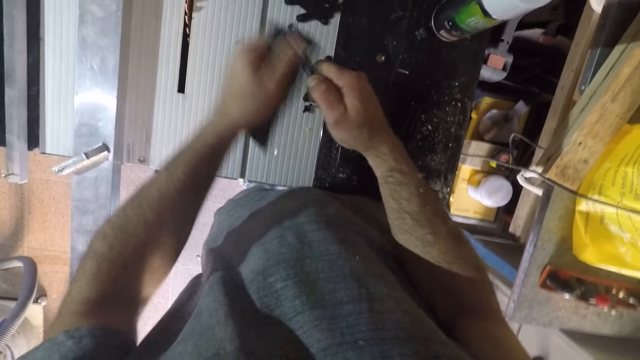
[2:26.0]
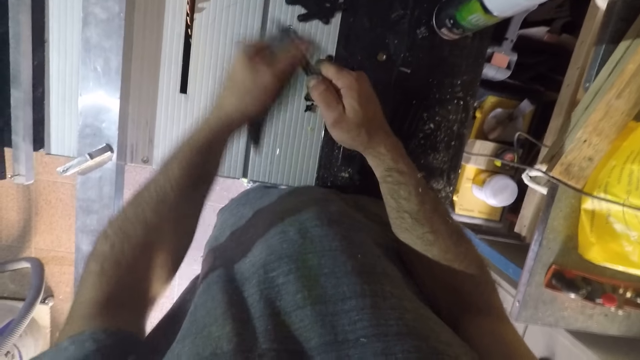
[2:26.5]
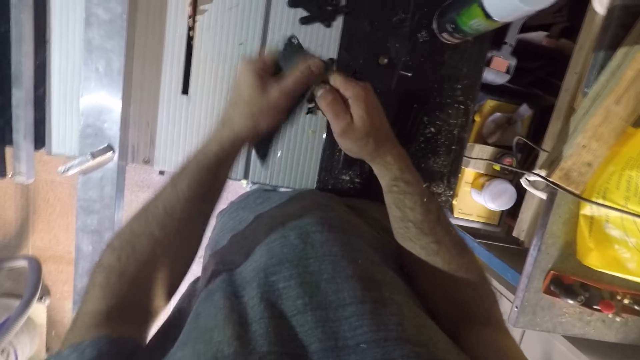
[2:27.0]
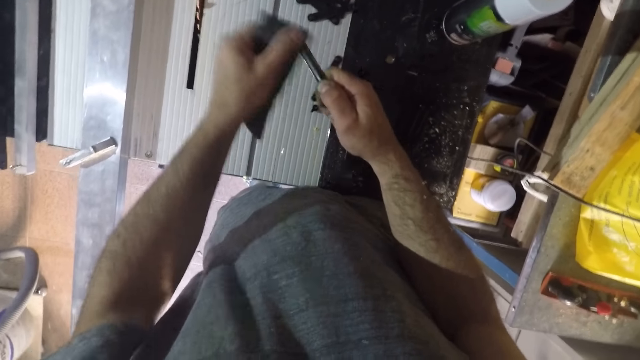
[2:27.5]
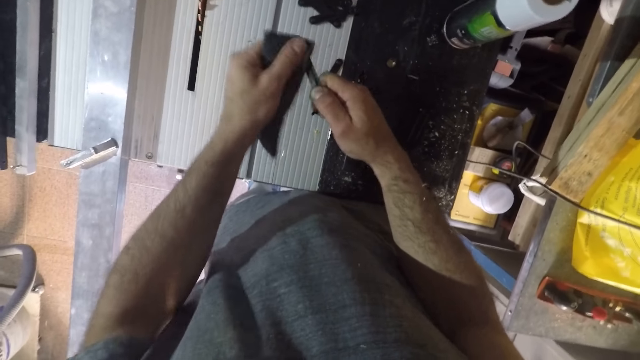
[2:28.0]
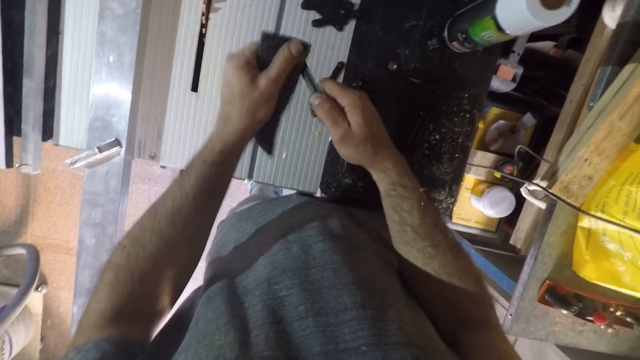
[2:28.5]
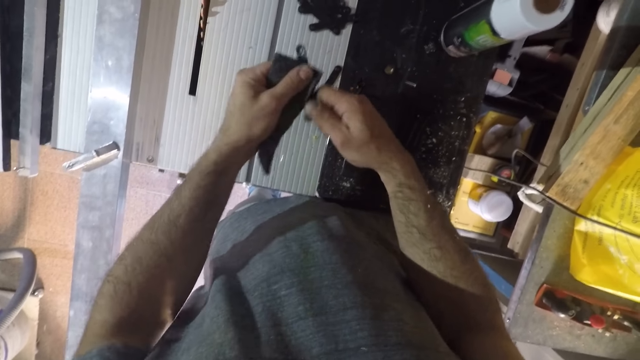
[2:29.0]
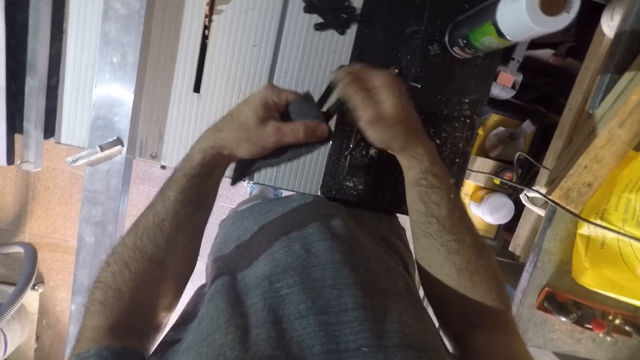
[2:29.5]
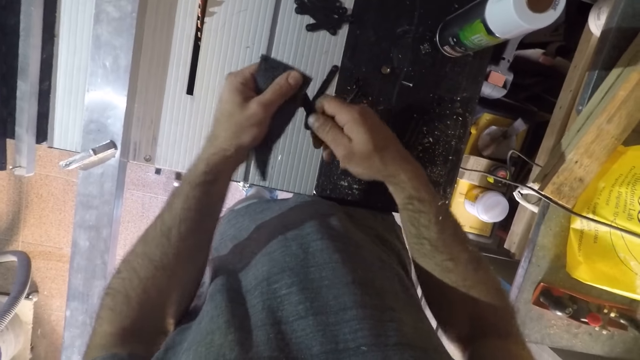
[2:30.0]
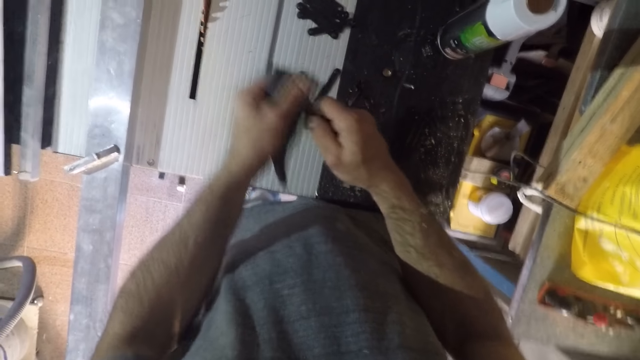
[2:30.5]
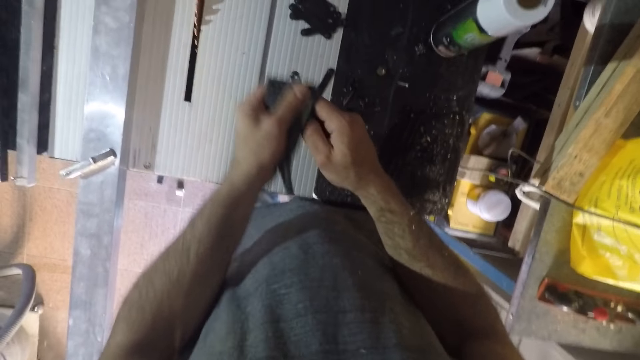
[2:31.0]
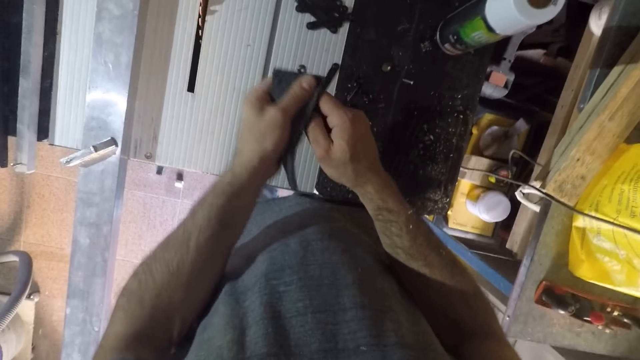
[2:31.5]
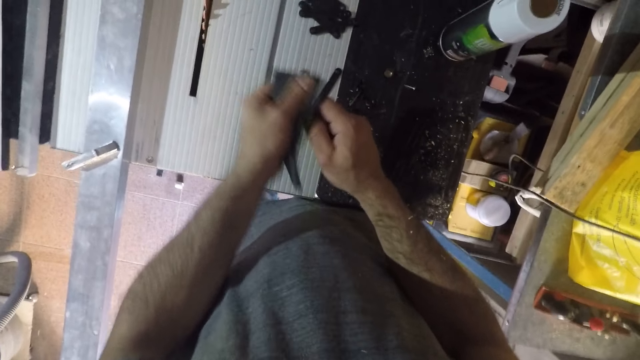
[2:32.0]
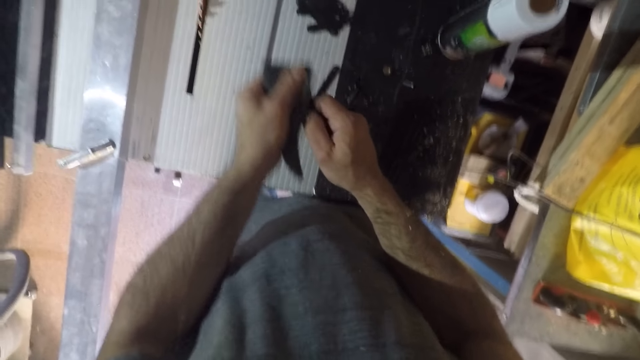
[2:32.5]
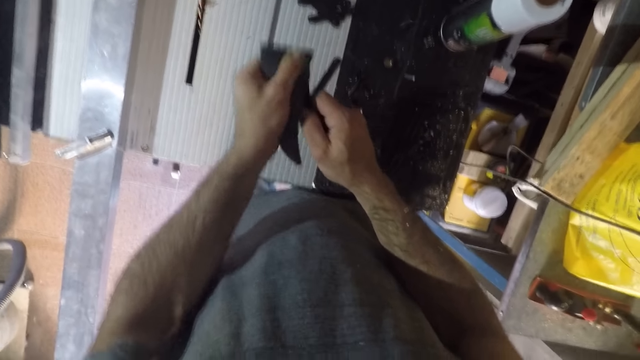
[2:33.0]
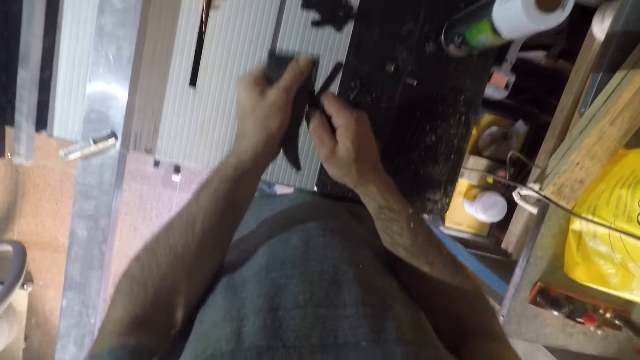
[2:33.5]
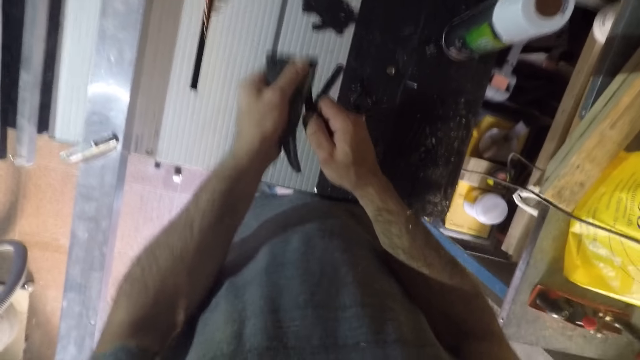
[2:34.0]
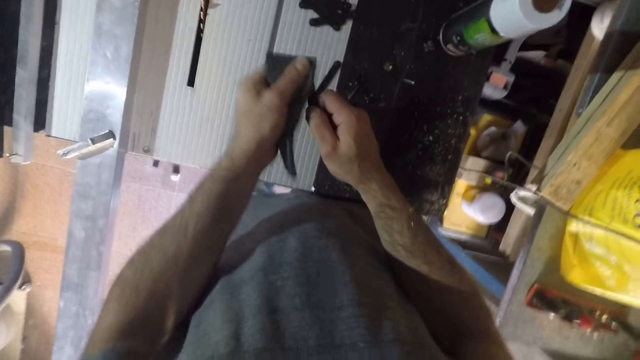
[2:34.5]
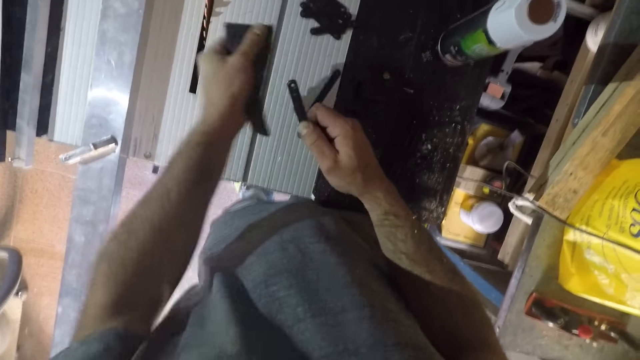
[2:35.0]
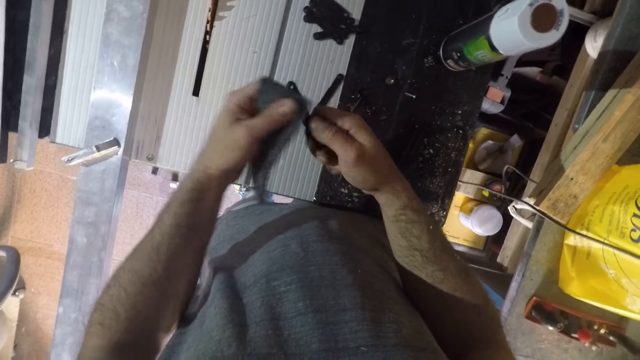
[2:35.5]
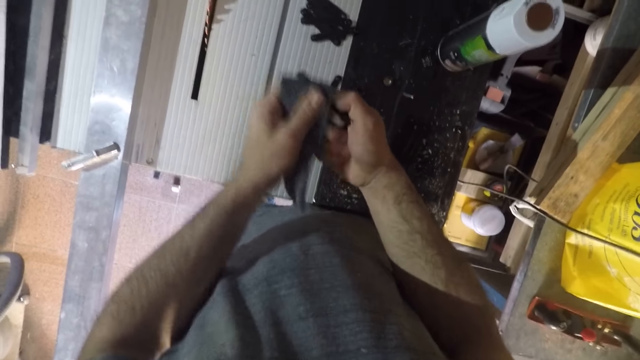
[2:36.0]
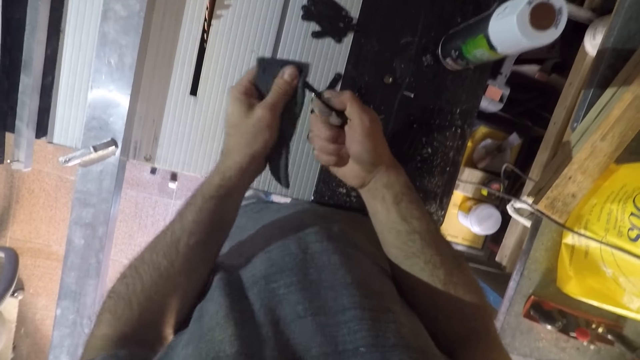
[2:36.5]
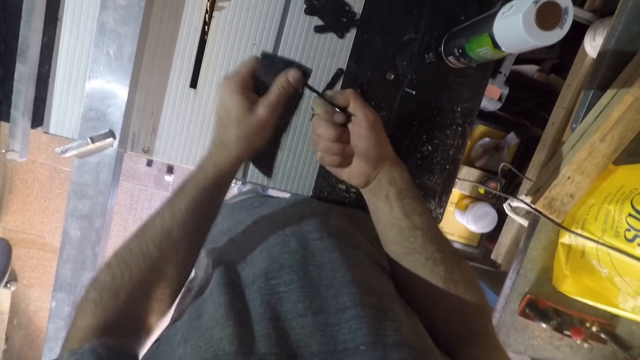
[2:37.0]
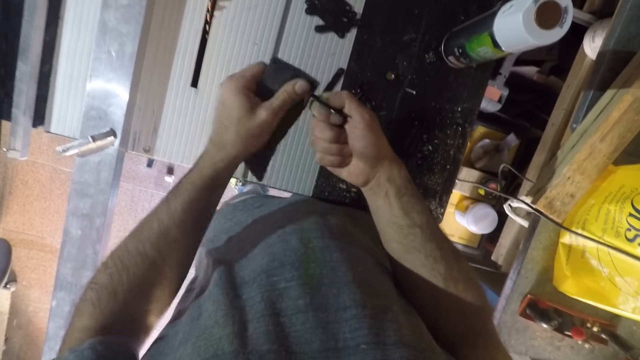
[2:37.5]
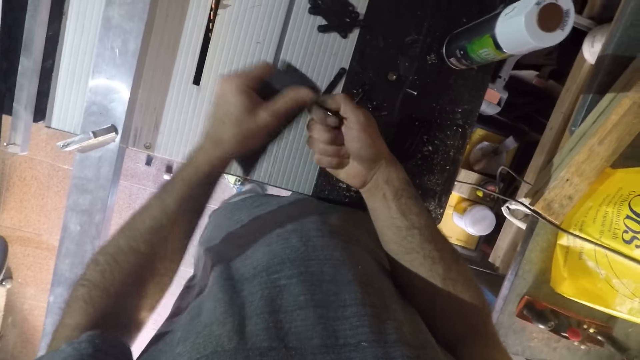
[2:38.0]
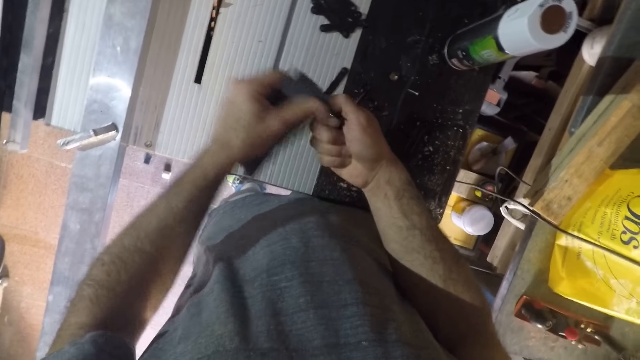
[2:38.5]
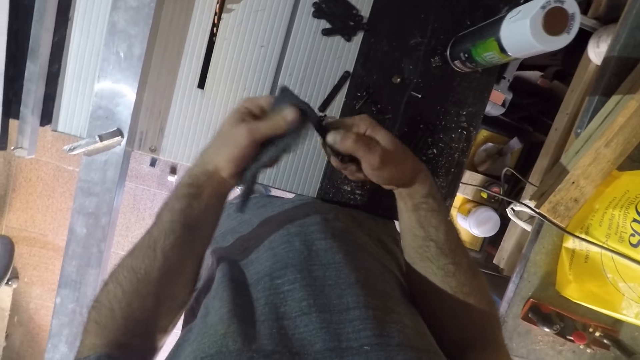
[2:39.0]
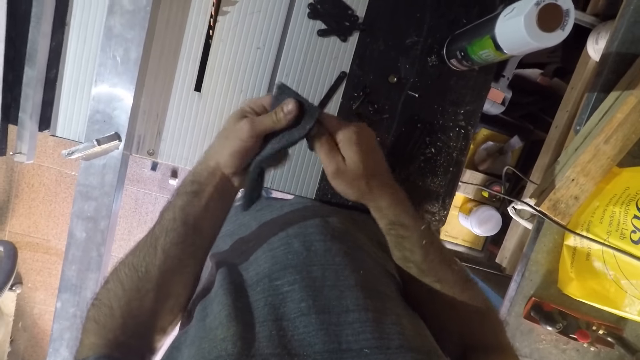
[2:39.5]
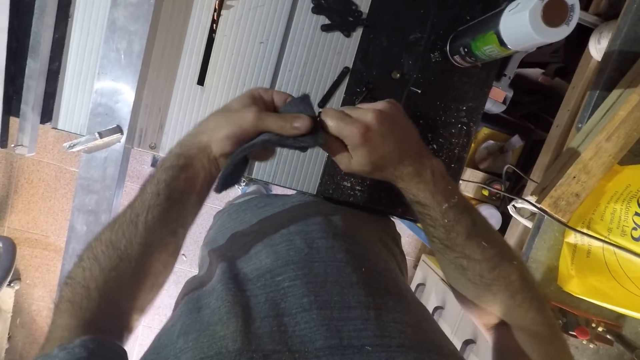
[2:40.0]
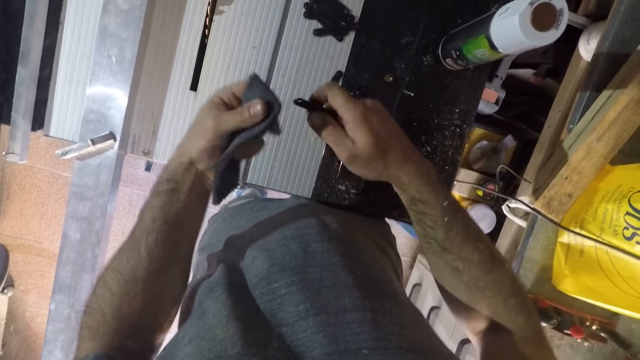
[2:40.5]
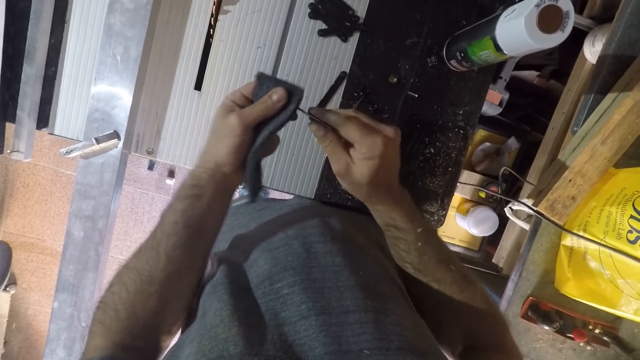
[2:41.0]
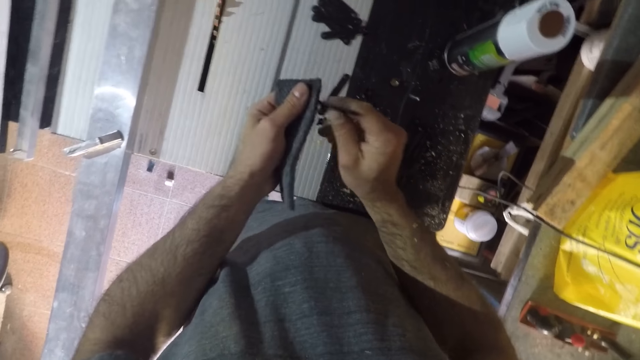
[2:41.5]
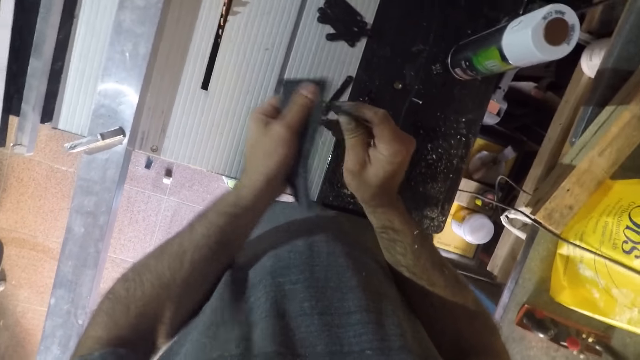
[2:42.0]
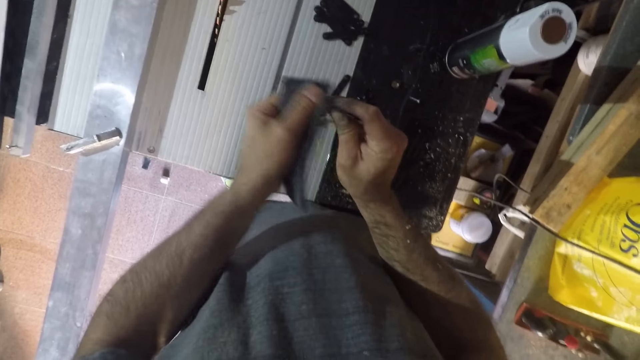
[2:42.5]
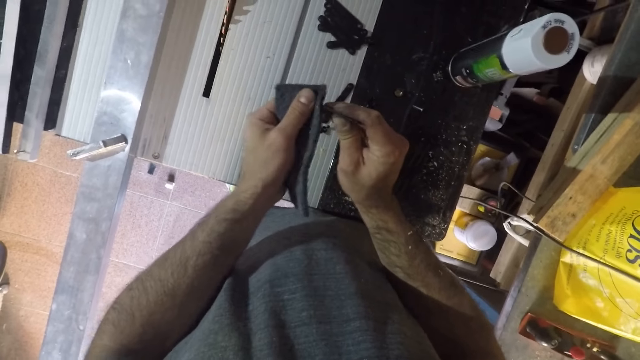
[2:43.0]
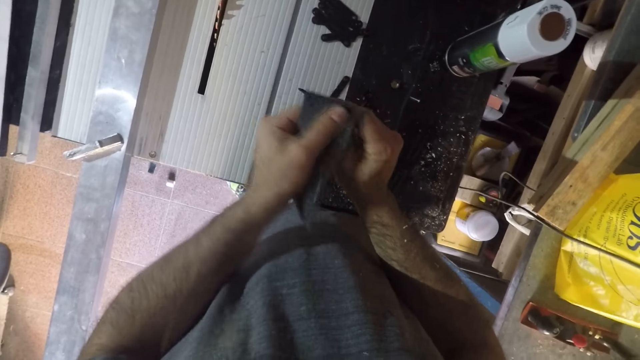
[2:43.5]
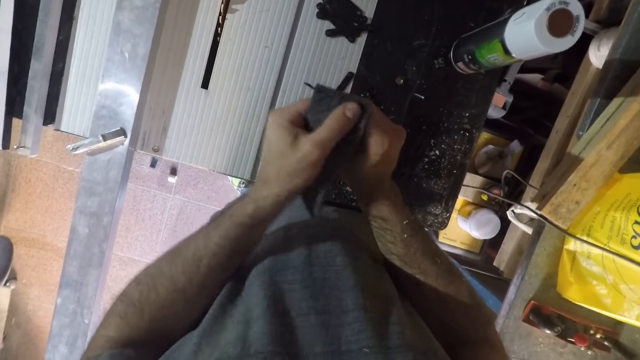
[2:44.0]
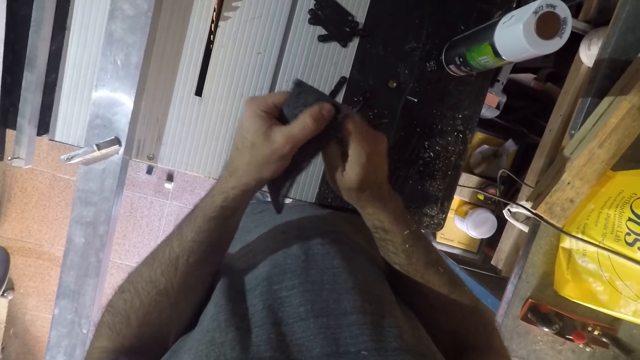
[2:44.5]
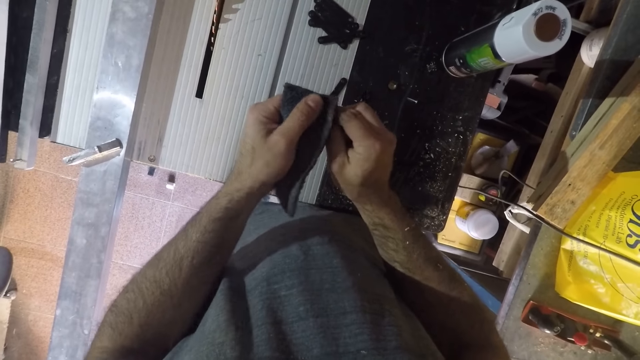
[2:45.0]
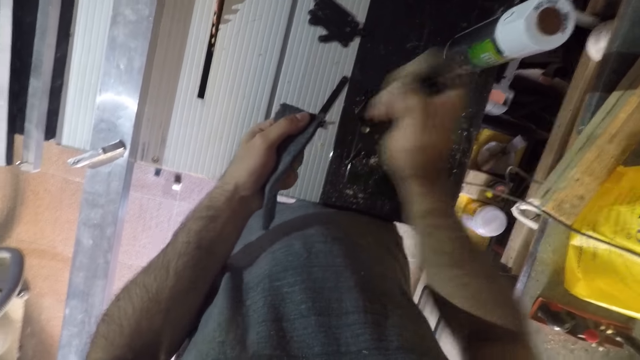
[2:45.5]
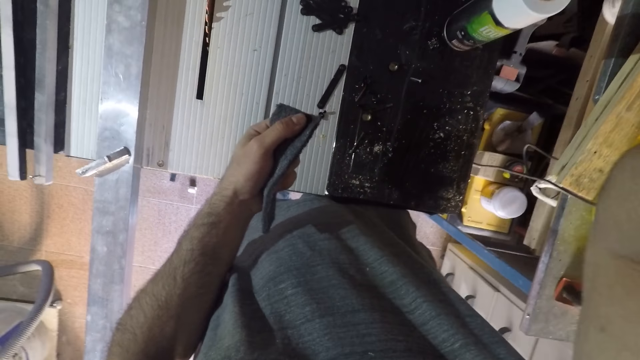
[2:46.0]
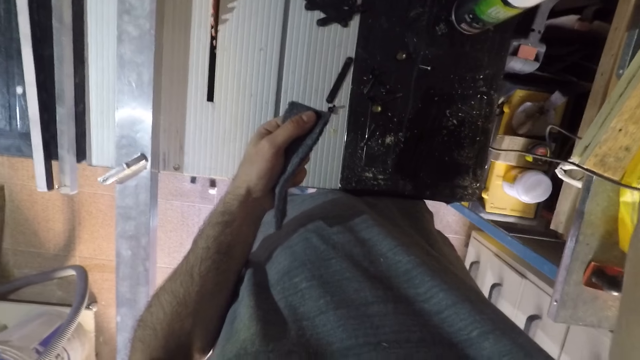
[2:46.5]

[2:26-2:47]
The camera wearer rotates something in his right hand. He continues to wipe something. He moves the sponge away from something. He continues to wipe something. He turns something to its side while wiping. He turns something over in his hands. He rubs the sponge on something. He turns something in his hand. He continues to rub the sponge on something. He moves his right hand up to his face. He does something.
